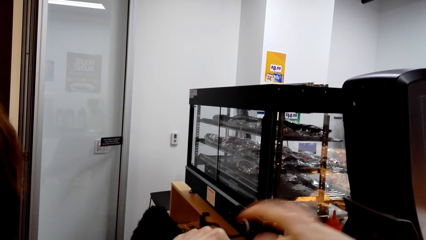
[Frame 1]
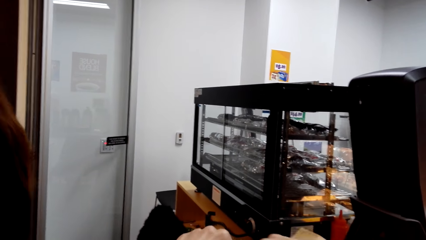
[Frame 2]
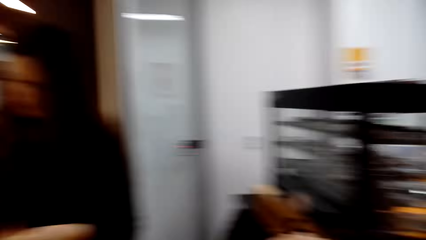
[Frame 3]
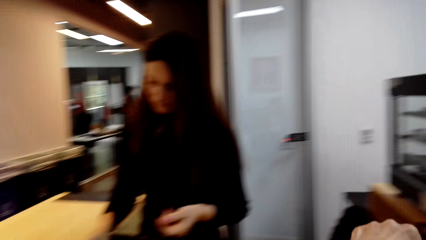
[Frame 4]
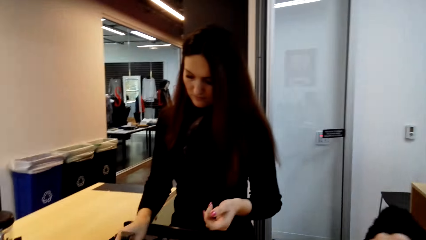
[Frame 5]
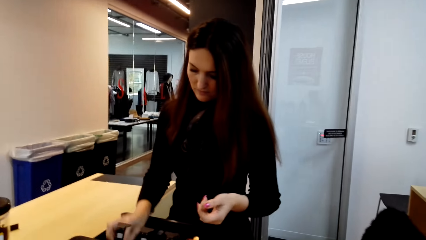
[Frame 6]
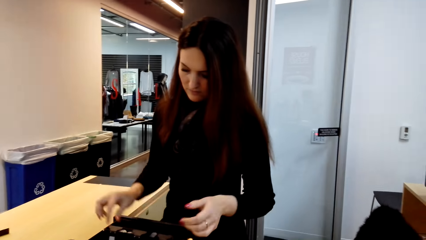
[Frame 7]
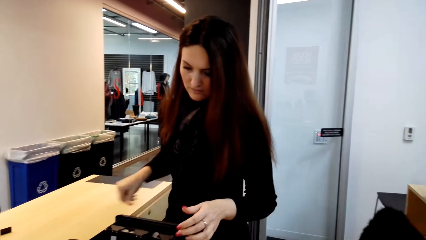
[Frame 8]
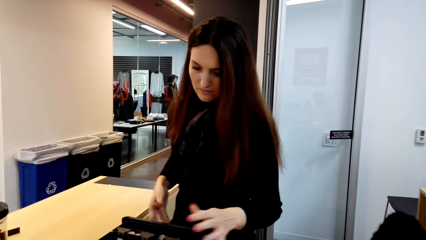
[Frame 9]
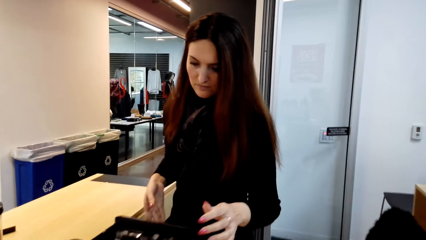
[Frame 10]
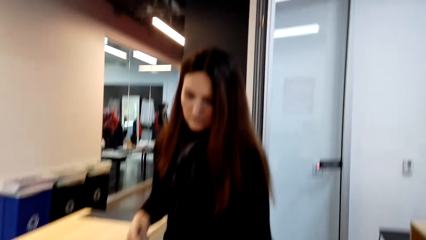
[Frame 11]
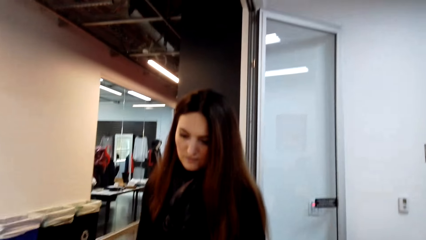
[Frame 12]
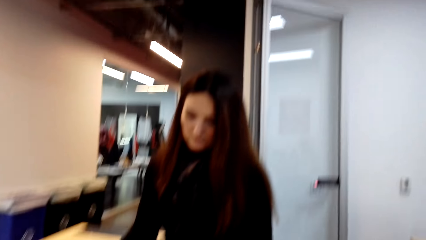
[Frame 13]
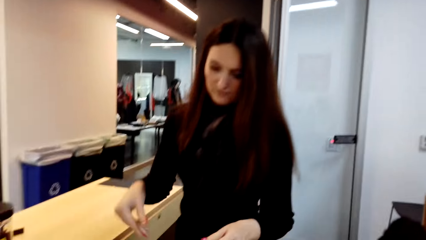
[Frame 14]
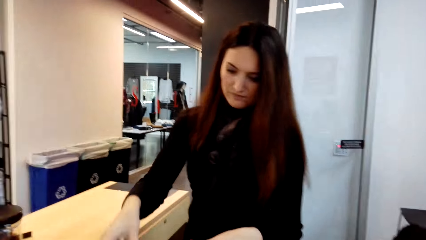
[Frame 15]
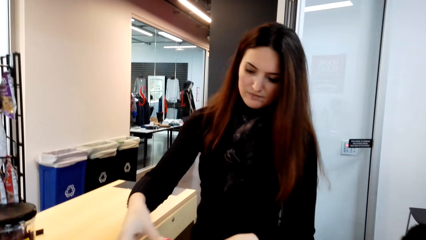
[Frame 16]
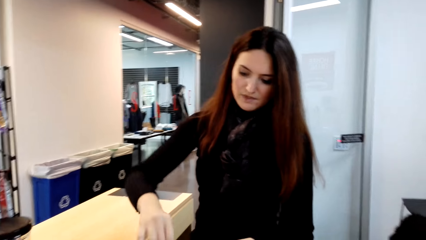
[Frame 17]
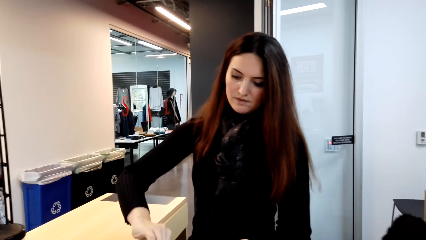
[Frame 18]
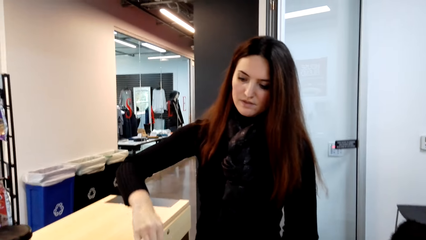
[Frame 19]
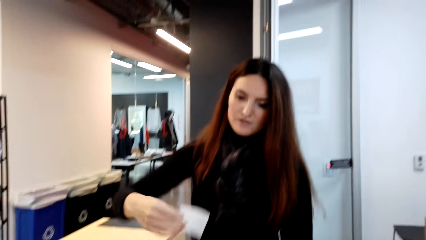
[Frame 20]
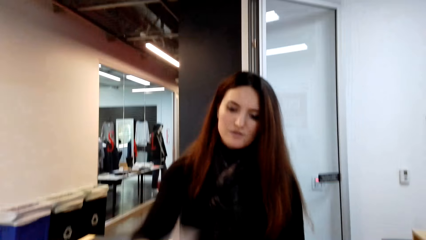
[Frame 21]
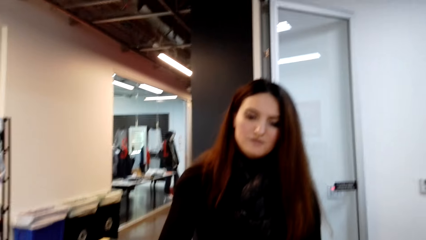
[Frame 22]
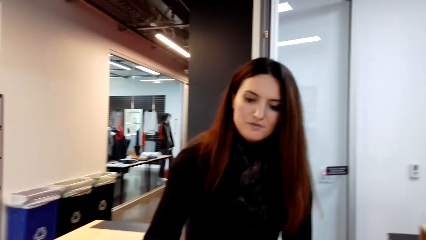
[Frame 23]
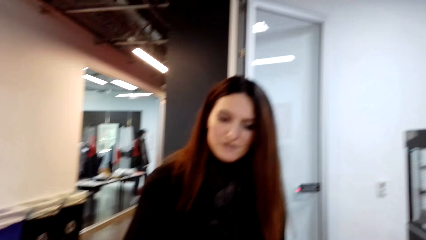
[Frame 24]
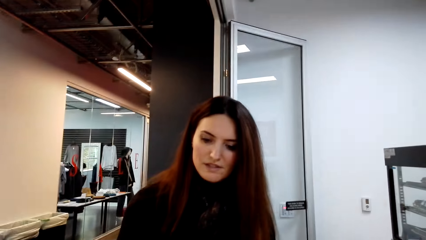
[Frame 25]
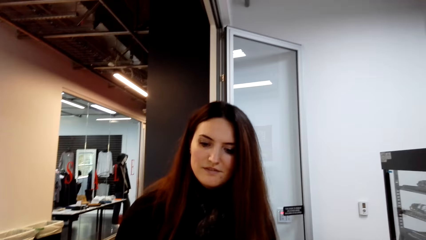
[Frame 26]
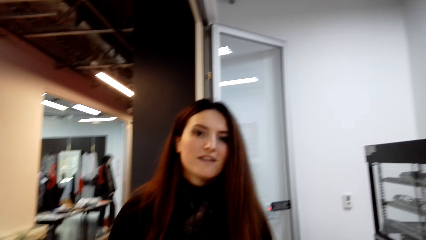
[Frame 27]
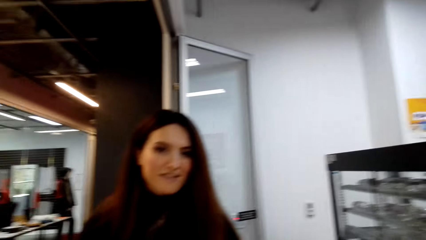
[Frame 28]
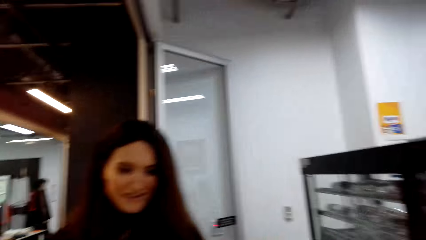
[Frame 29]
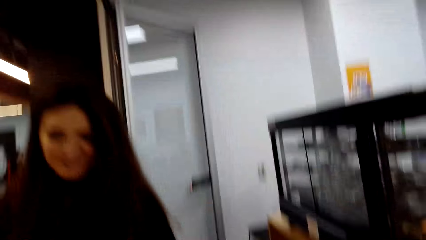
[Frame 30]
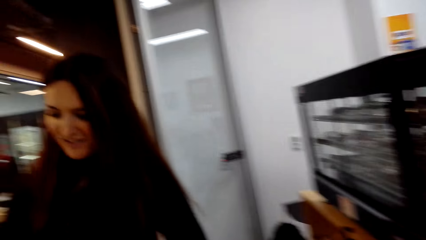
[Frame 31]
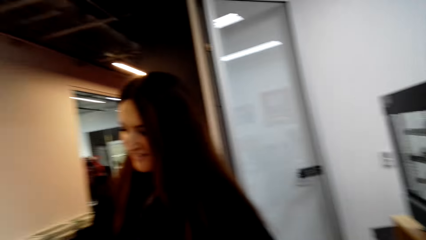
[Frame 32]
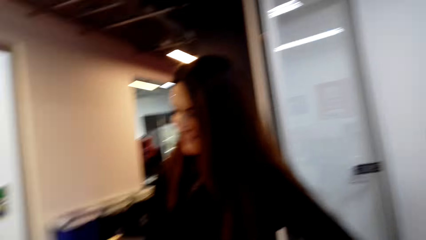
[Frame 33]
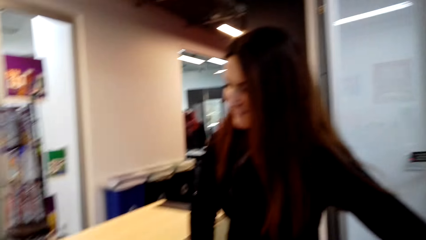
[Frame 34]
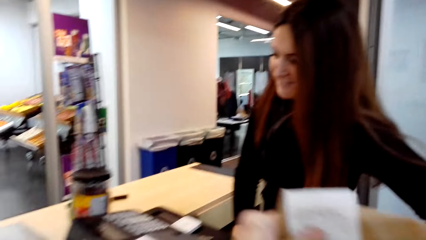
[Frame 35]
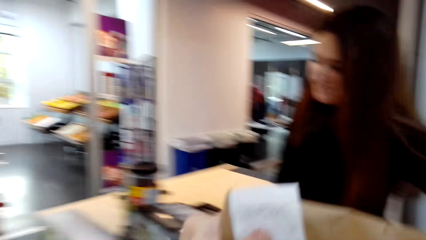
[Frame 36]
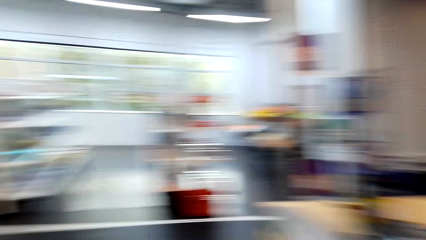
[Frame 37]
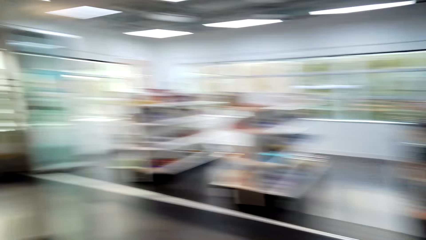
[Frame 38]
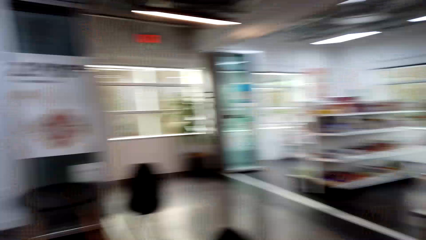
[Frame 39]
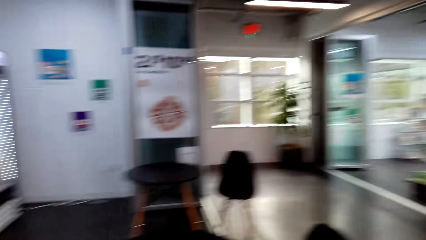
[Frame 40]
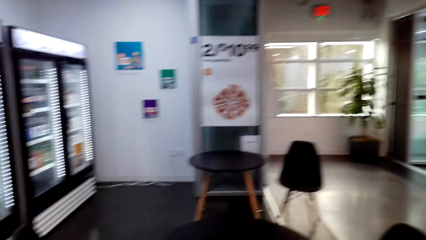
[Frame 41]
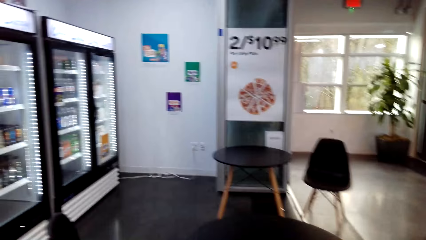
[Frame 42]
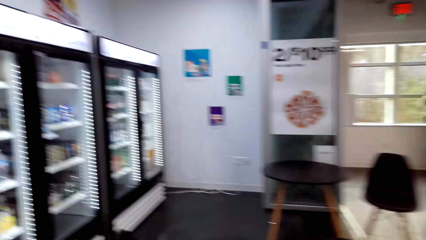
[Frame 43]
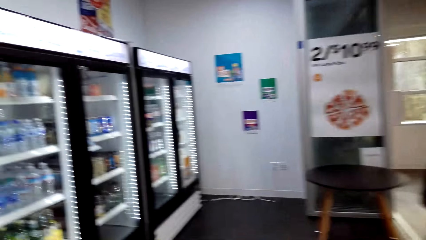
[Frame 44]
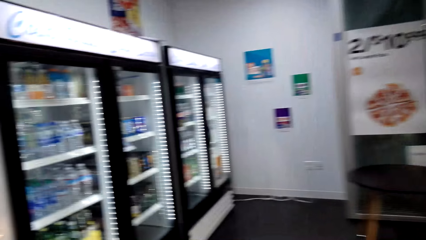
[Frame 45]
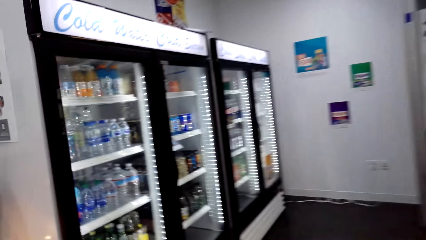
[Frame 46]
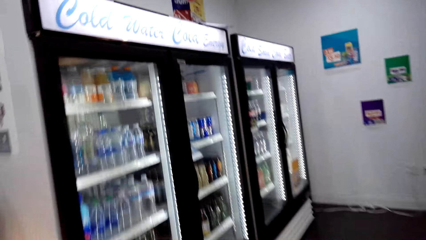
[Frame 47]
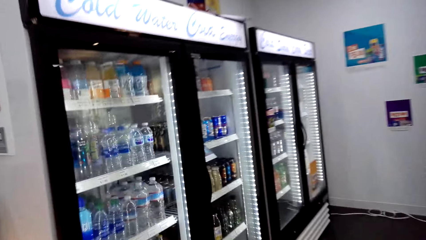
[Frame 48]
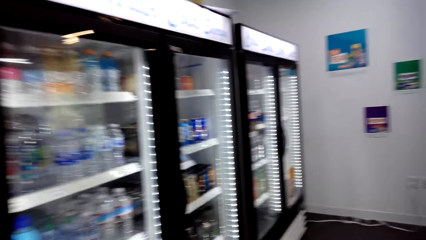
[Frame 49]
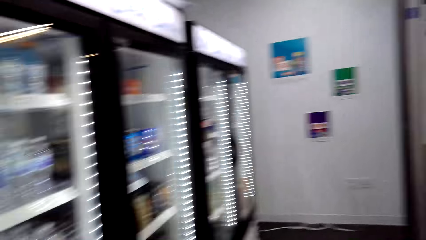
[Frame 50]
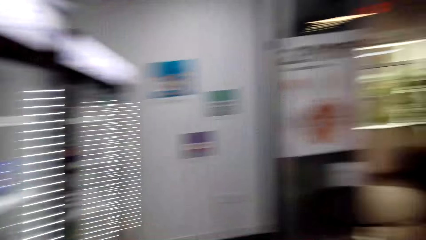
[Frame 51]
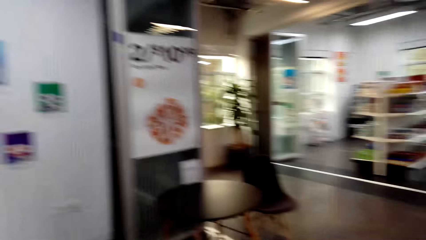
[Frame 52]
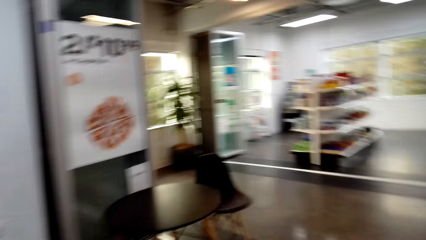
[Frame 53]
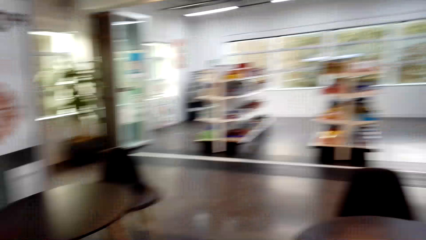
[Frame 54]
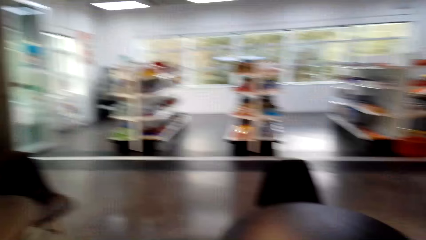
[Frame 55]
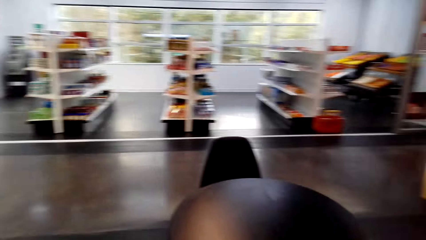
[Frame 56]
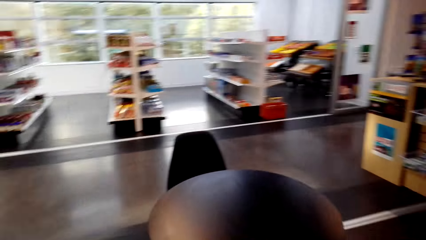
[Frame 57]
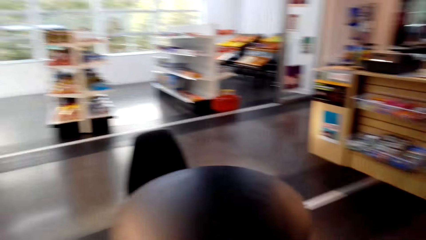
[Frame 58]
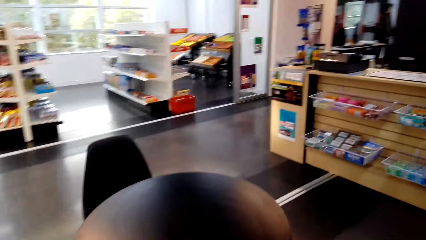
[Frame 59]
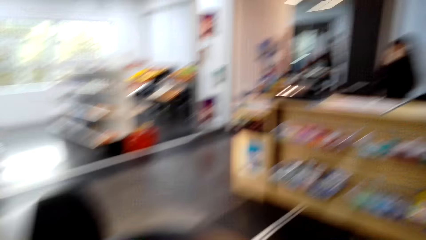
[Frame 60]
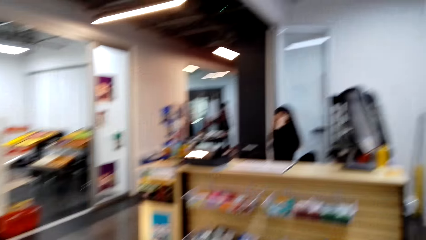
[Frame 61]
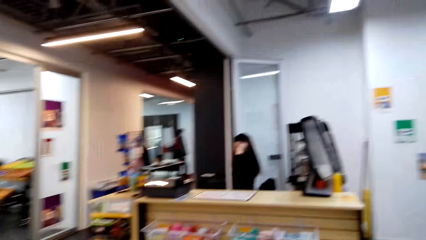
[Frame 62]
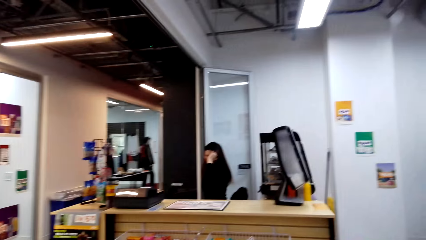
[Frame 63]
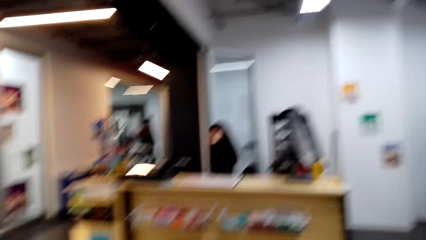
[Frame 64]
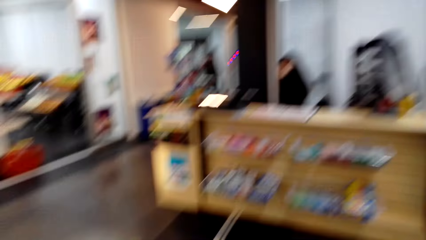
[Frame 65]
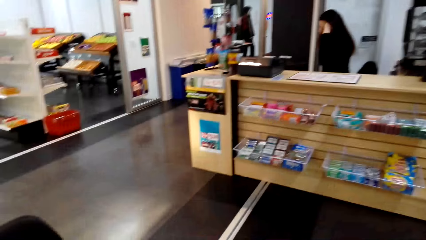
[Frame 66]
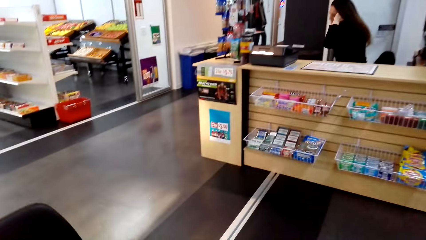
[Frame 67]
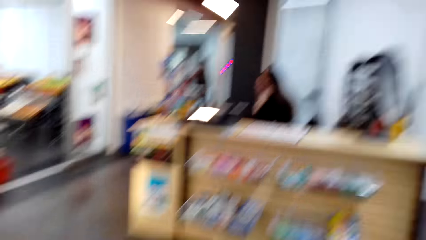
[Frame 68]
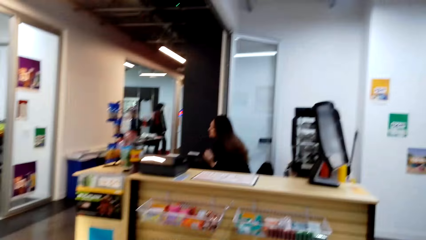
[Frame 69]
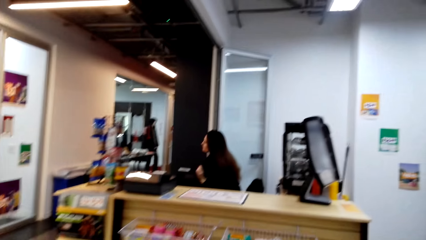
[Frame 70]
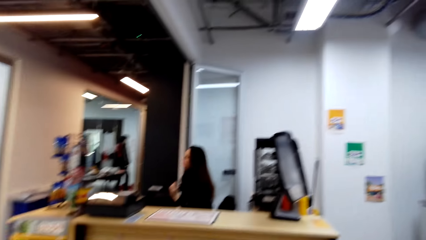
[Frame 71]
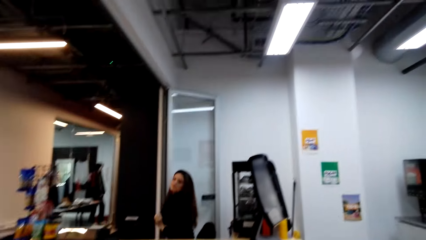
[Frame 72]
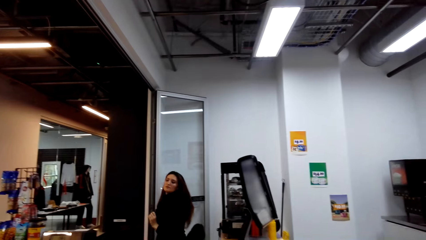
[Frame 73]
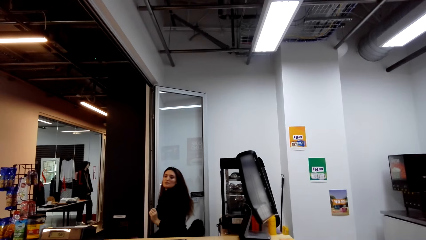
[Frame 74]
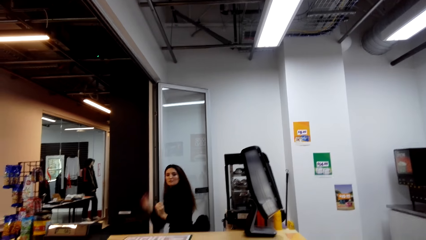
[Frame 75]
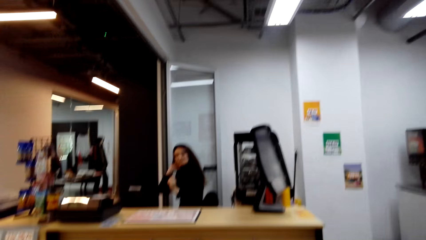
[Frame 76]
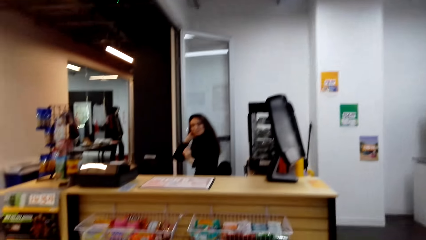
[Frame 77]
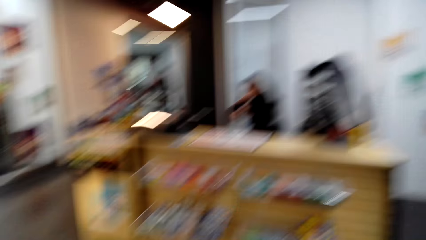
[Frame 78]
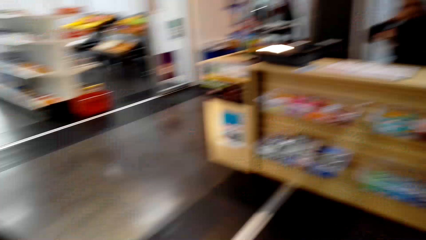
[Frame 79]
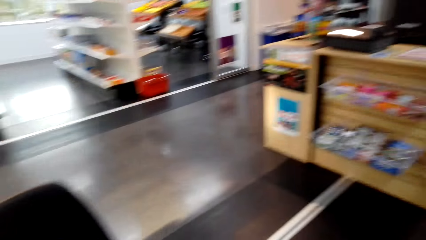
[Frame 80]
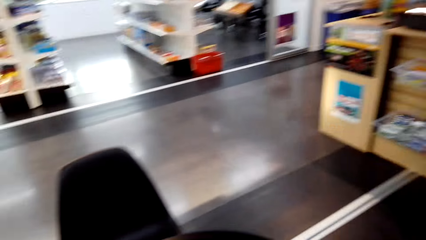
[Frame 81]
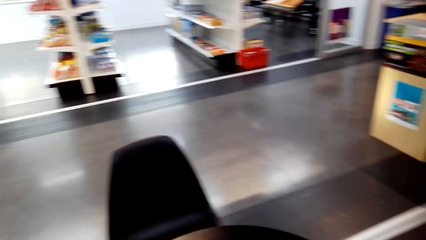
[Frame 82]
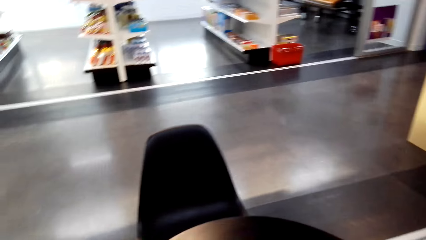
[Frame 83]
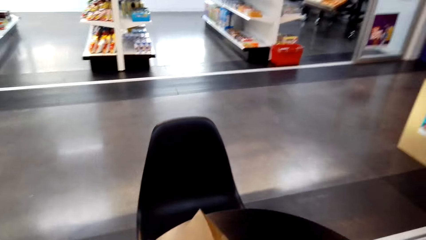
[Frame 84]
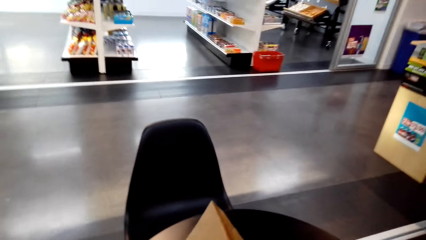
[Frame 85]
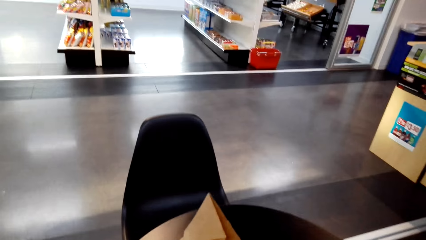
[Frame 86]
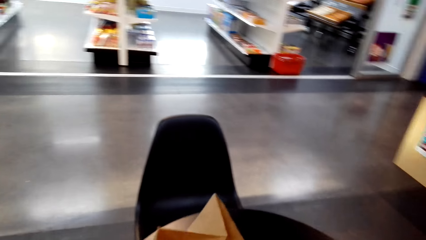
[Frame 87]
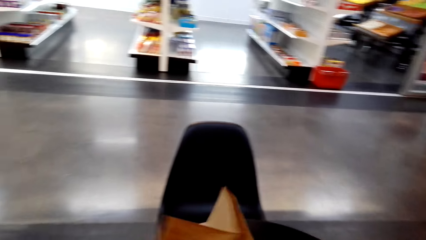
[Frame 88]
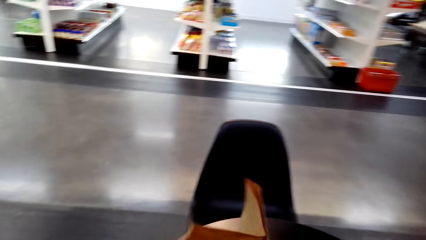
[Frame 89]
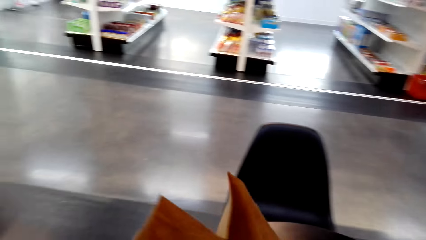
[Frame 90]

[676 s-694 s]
The camera wearer folds the paper. The cashier hands the receipt to the camera wearer and interacts with the camera wearer. The camera wearer turns around. They walk in a supermarket. They look around.
